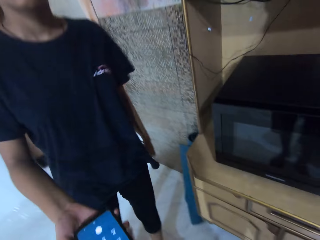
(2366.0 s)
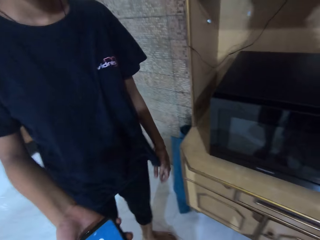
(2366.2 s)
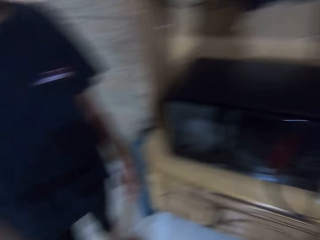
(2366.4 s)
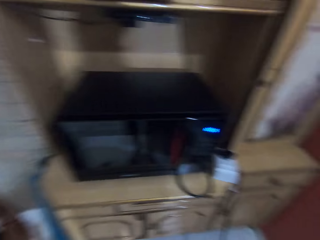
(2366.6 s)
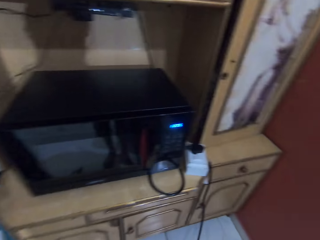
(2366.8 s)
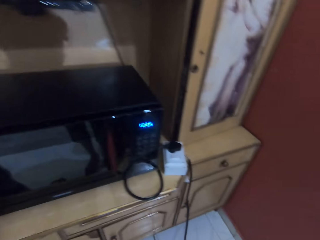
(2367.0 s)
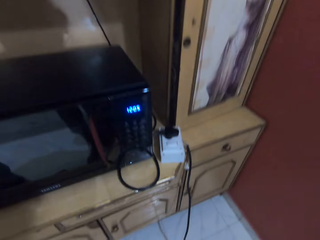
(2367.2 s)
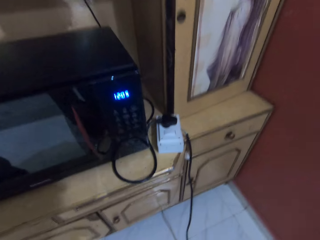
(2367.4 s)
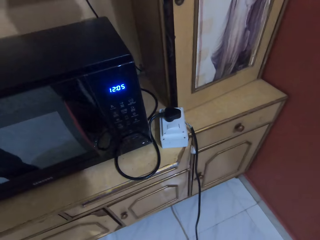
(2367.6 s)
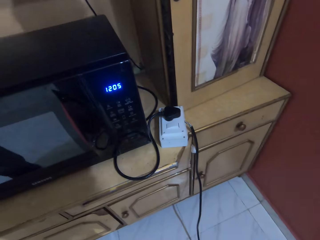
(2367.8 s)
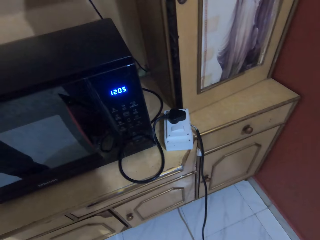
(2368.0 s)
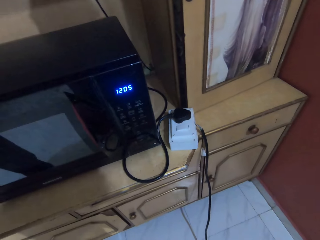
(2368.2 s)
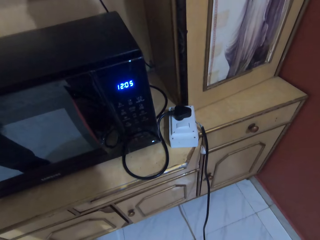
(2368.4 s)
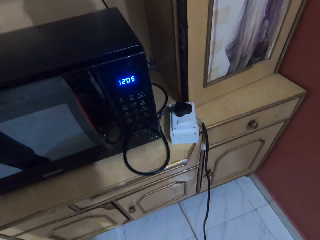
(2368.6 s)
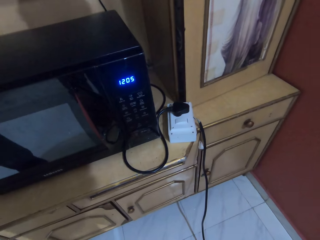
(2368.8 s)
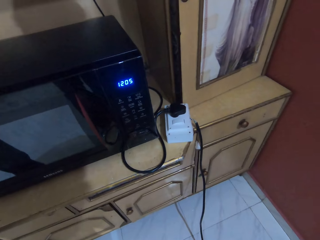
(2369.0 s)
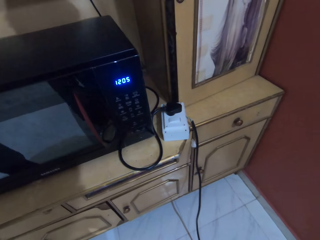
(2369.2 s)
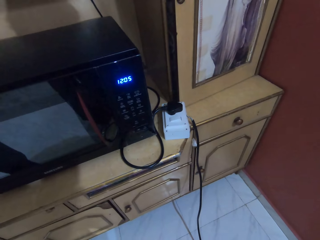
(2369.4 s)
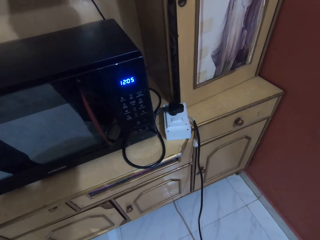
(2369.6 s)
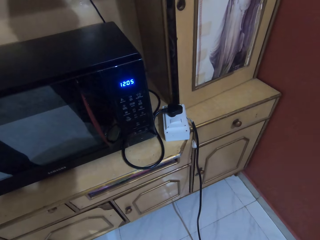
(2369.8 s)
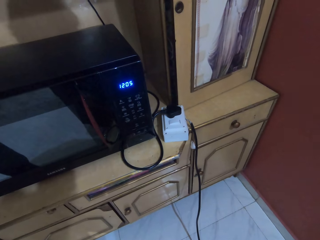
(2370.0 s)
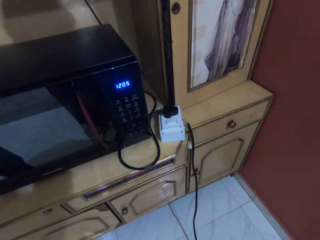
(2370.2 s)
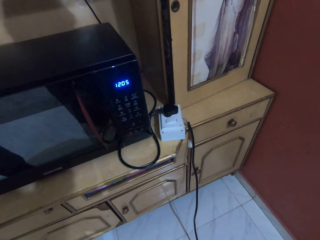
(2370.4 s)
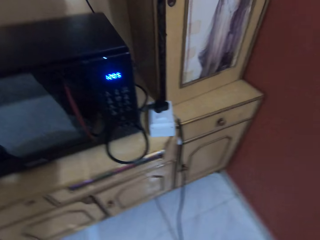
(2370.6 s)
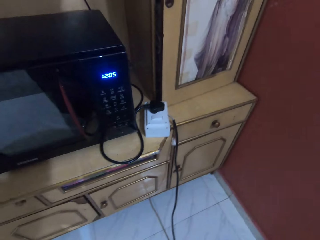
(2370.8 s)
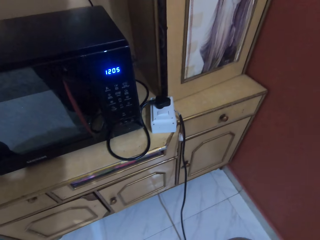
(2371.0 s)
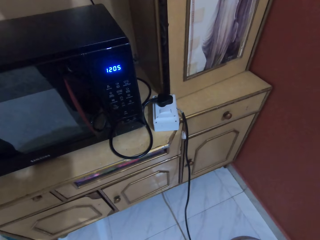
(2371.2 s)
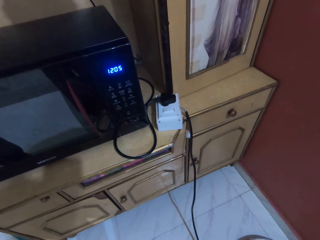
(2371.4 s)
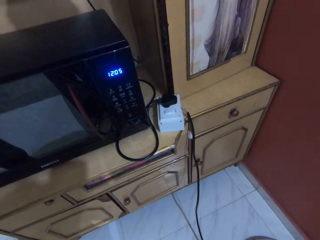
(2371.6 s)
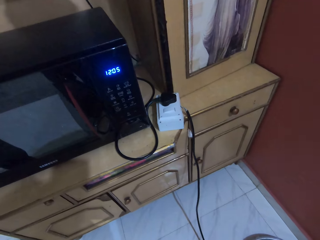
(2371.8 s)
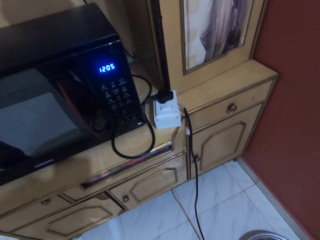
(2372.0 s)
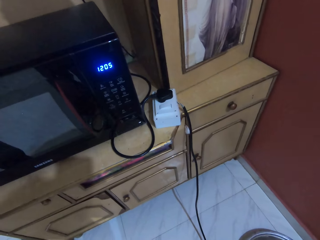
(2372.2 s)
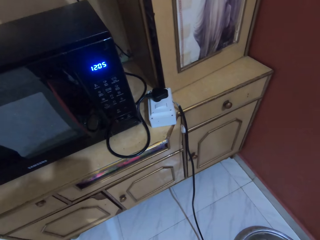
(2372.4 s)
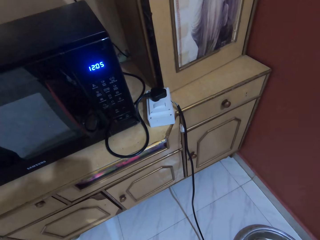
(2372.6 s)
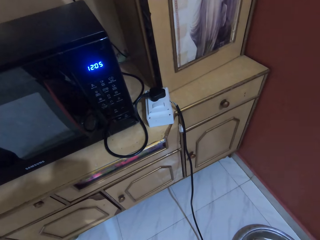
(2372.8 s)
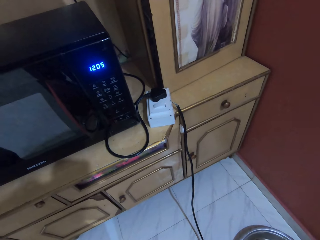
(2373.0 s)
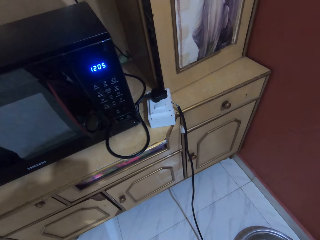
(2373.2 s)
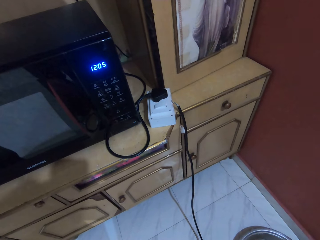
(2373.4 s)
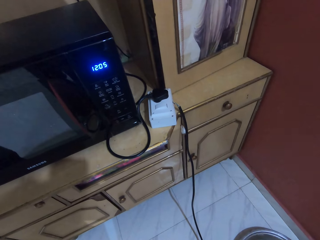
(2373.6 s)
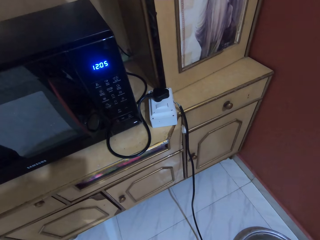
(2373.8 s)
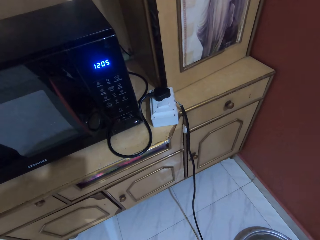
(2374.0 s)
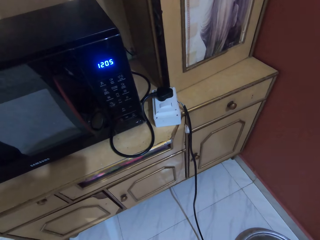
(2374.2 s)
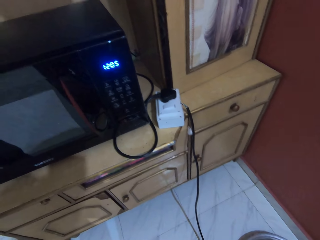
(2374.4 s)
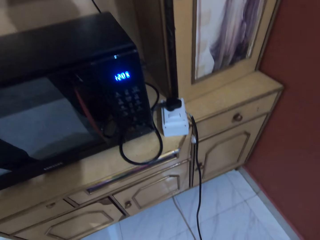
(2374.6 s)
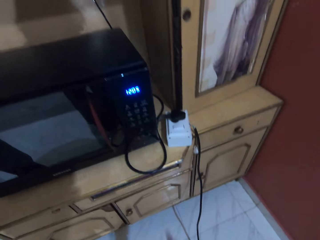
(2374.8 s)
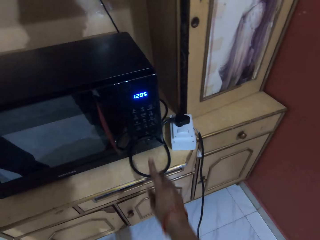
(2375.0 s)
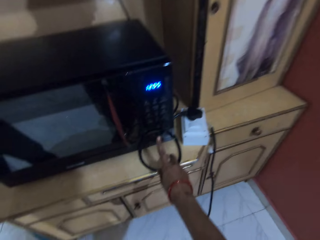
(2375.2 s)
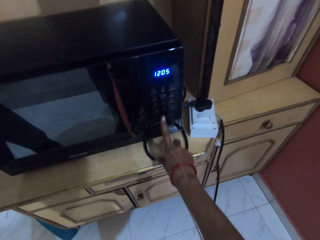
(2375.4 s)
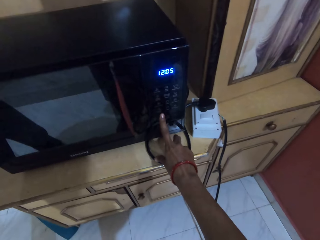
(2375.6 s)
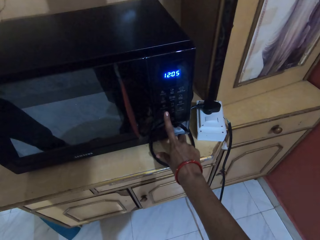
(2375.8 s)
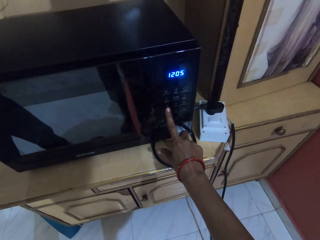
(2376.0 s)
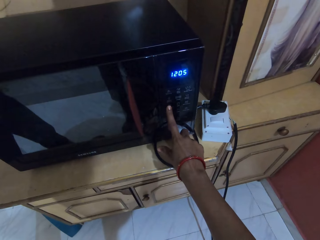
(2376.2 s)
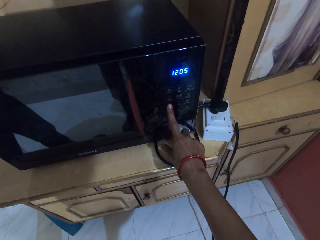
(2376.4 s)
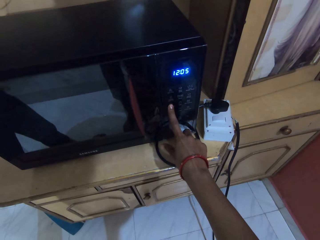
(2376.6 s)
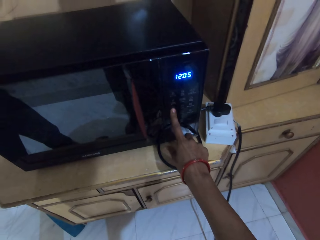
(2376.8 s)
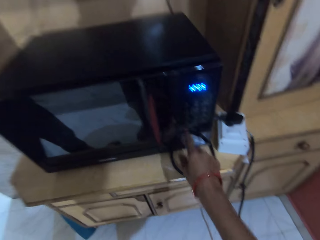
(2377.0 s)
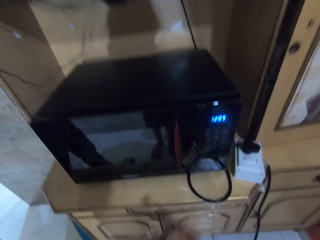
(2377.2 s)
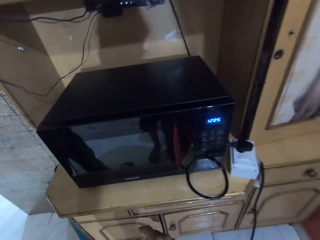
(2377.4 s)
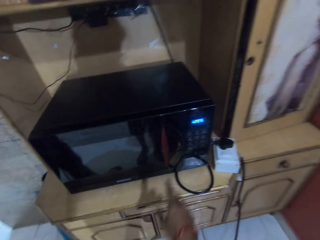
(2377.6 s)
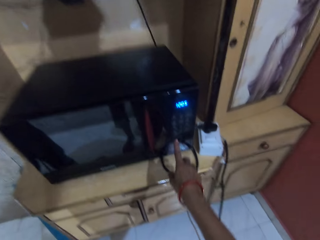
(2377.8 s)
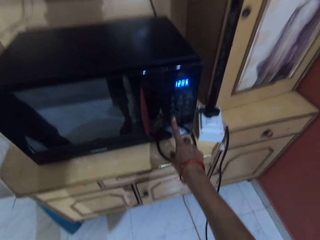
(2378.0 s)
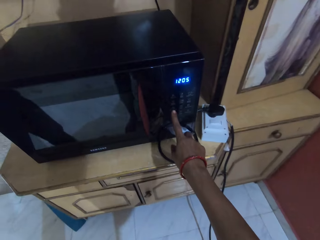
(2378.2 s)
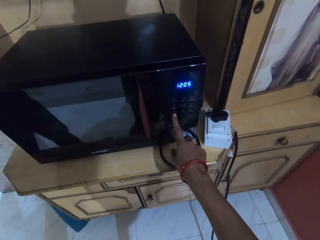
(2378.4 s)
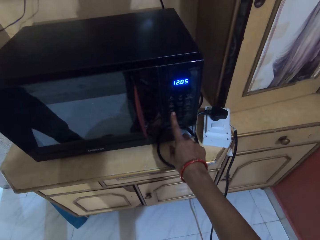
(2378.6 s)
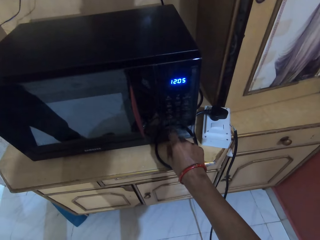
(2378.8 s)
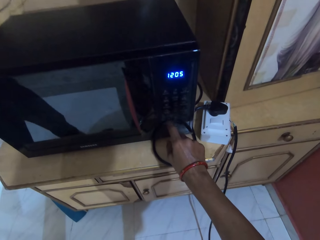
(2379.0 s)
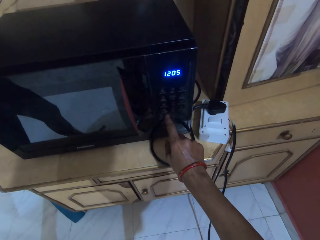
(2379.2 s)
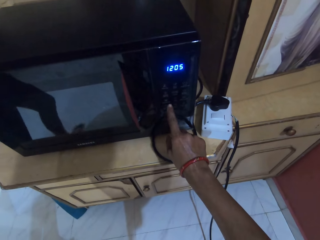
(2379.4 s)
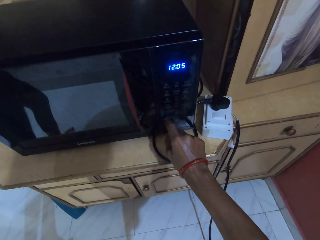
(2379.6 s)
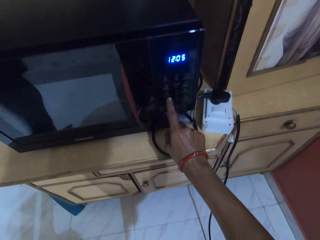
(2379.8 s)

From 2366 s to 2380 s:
A man gives the camera wearer a phone with his right hand. The camera wearer interacts with a girl, another man and the first man. She operates the microwave with her right hand.

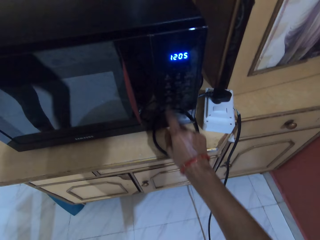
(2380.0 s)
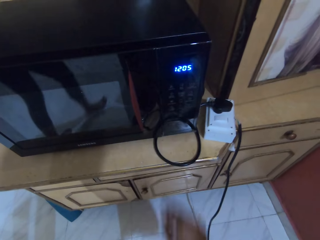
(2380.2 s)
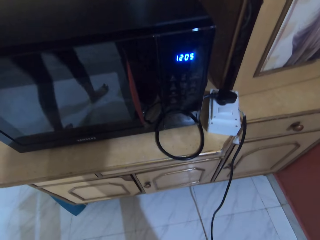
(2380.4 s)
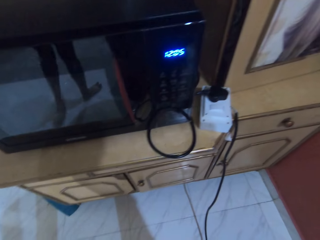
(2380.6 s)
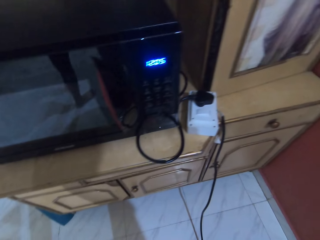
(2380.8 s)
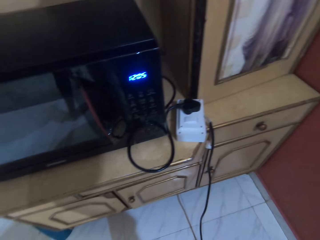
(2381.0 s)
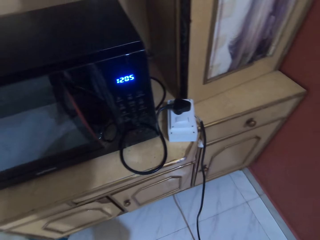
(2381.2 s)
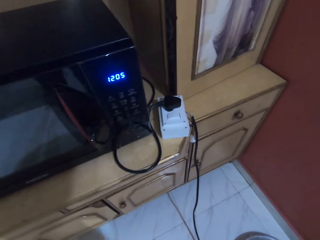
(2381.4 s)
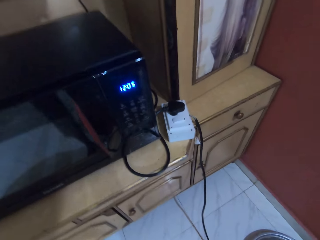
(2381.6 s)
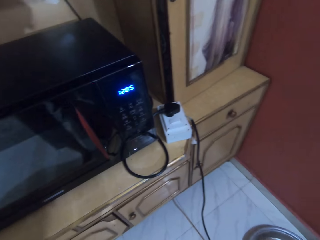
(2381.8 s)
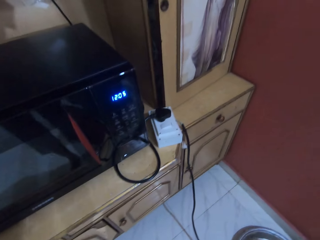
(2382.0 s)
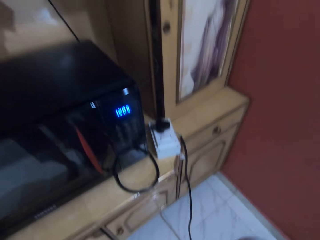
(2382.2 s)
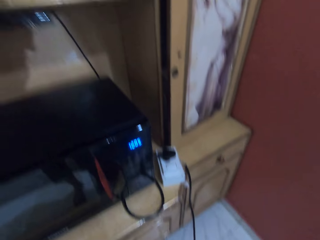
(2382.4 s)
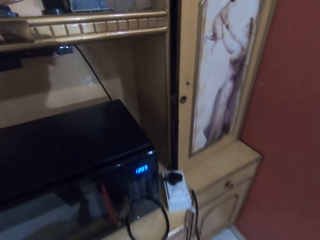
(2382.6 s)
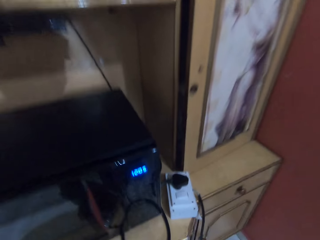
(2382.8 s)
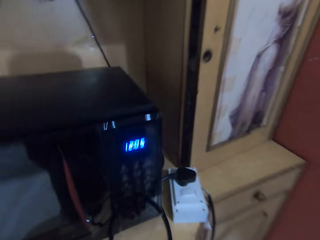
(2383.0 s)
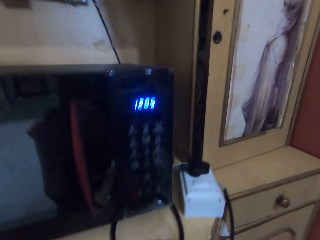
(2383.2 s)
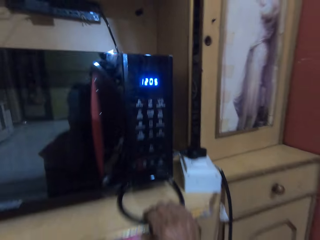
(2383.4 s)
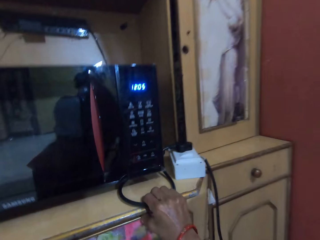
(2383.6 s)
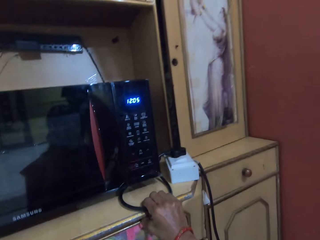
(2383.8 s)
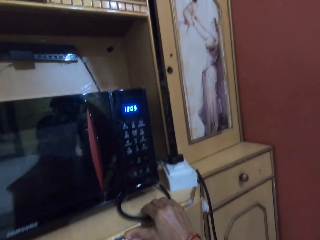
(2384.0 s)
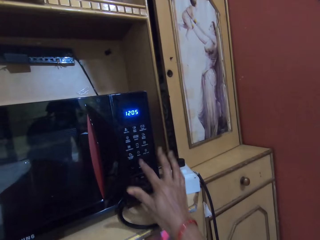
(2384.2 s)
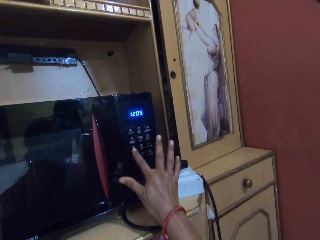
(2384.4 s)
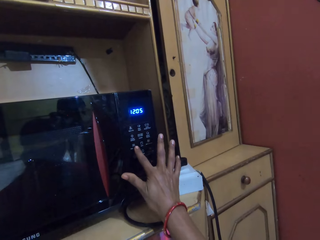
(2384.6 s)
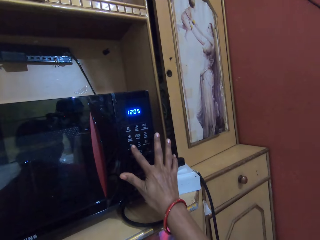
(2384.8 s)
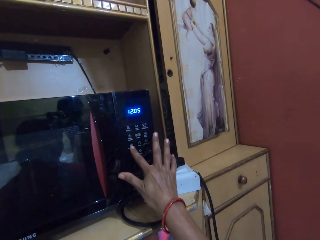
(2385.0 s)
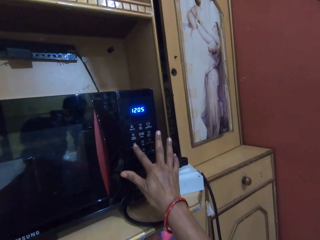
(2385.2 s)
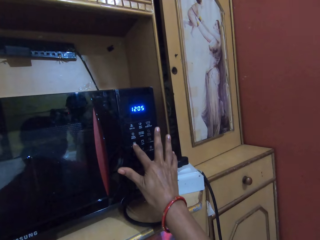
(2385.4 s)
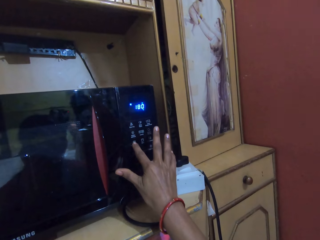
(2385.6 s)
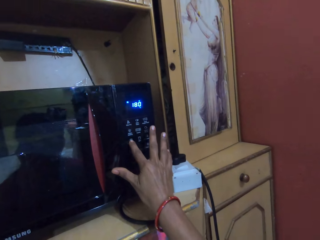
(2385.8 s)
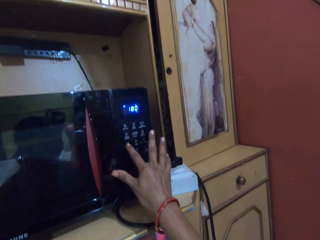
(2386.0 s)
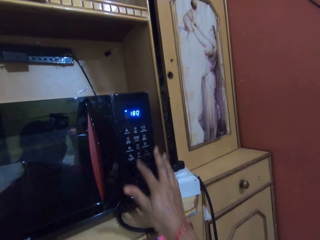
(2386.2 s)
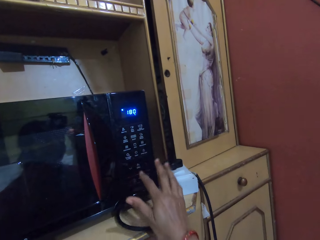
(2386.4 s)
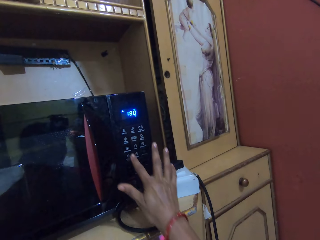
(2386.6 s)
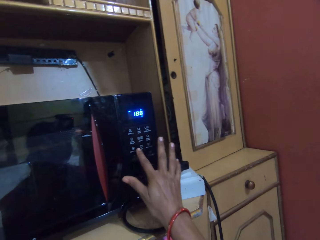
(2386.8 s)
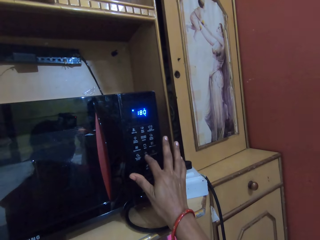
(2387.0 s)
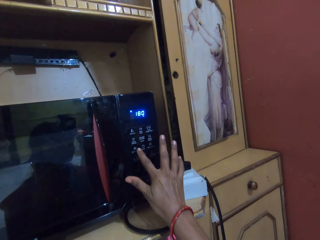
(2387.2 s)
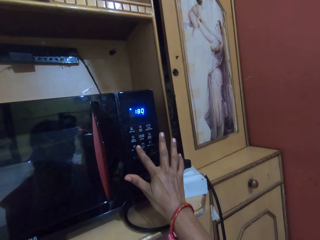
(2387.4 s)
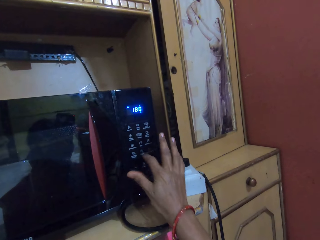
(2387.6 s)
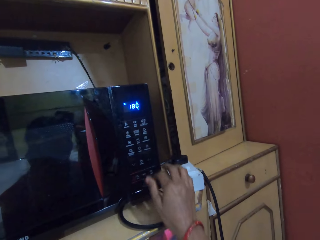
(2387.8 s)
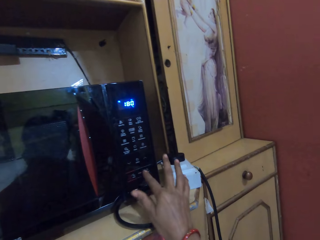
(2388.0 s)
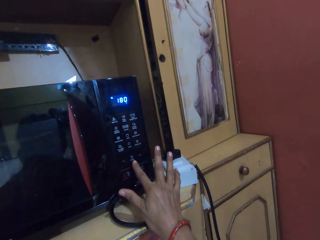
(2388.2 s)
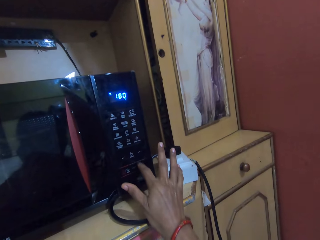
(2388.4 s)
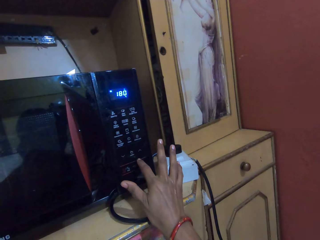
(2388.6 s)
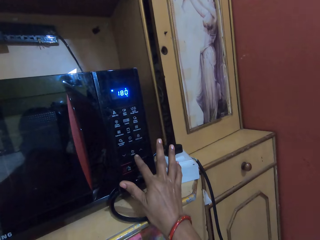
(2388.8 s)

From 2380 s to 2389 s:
The camera wearer looks around. They activate the microwave.
